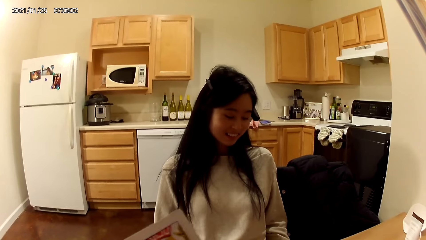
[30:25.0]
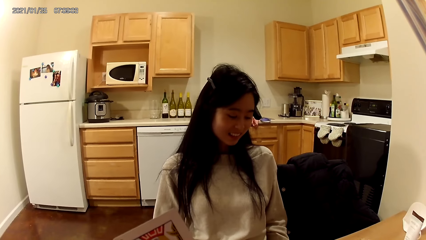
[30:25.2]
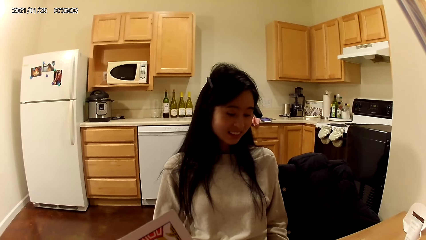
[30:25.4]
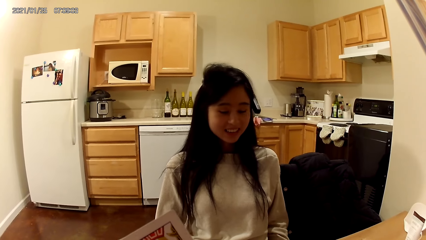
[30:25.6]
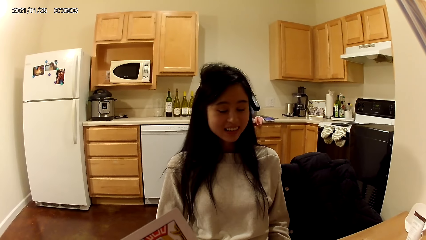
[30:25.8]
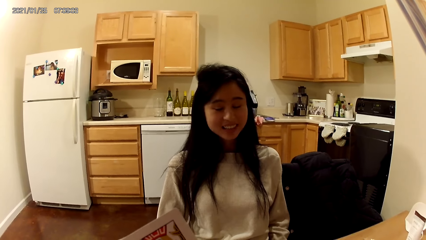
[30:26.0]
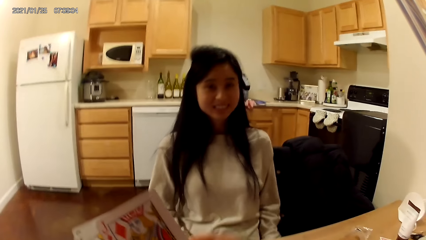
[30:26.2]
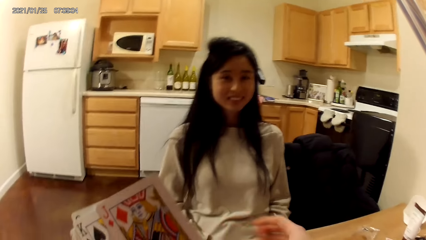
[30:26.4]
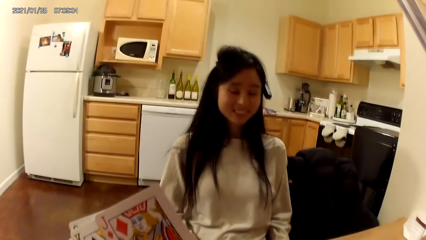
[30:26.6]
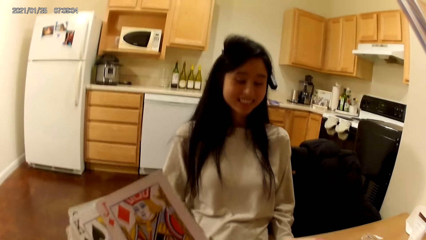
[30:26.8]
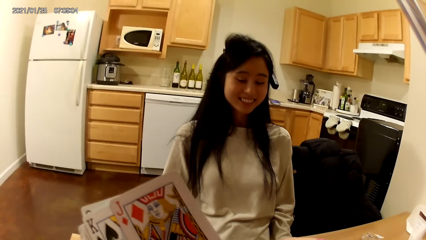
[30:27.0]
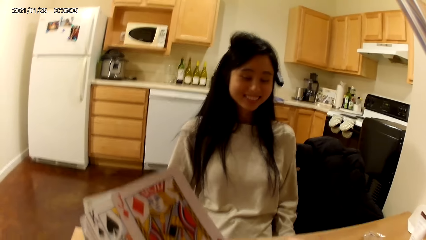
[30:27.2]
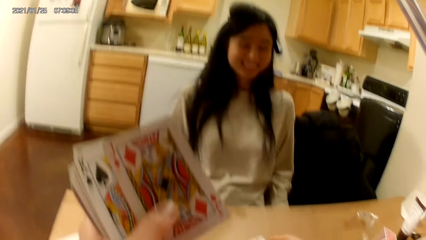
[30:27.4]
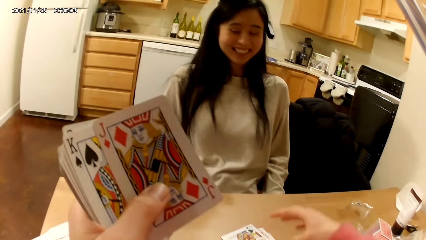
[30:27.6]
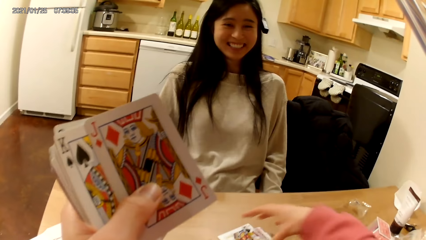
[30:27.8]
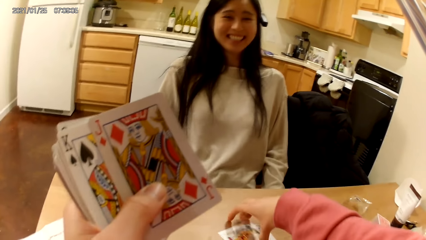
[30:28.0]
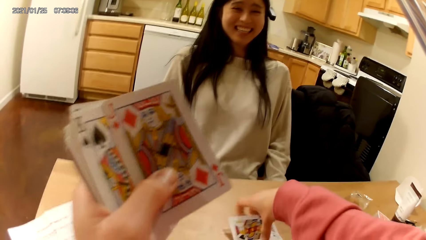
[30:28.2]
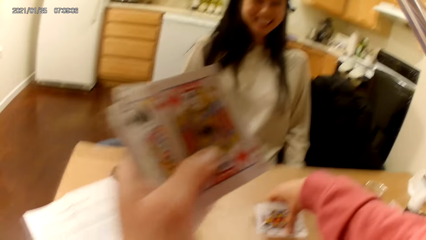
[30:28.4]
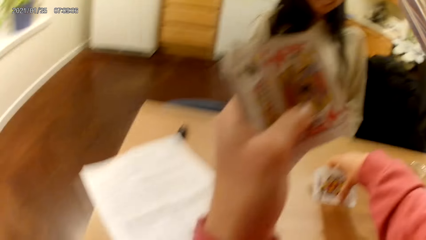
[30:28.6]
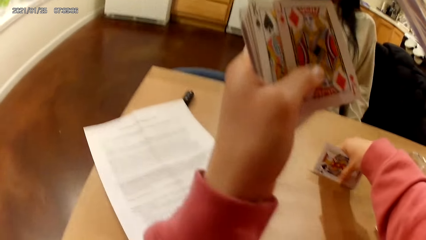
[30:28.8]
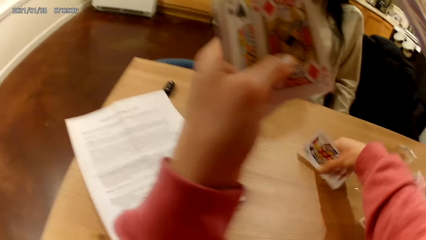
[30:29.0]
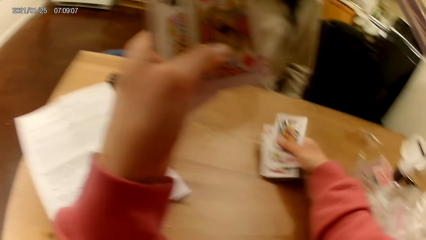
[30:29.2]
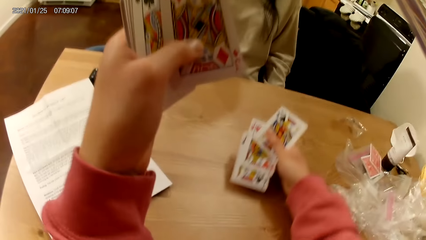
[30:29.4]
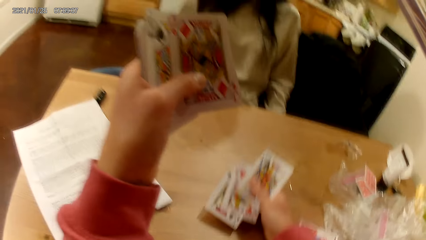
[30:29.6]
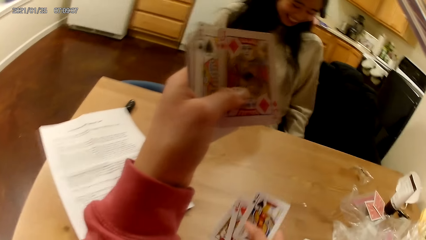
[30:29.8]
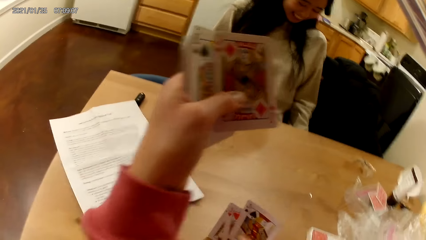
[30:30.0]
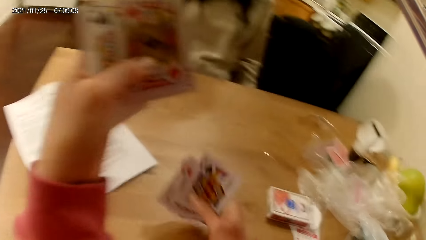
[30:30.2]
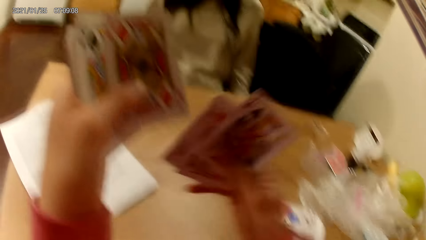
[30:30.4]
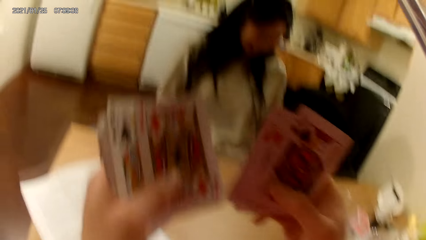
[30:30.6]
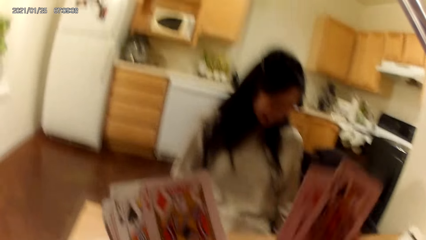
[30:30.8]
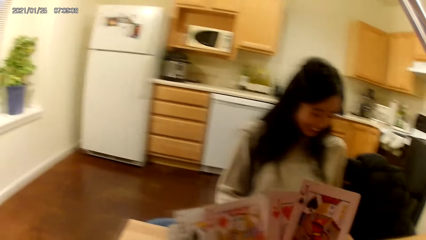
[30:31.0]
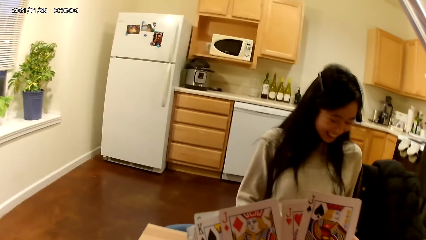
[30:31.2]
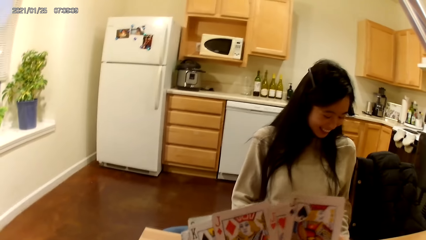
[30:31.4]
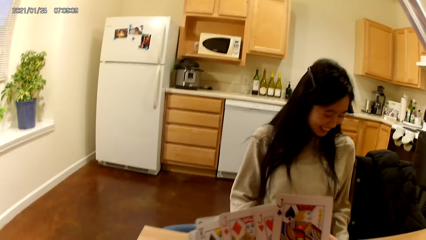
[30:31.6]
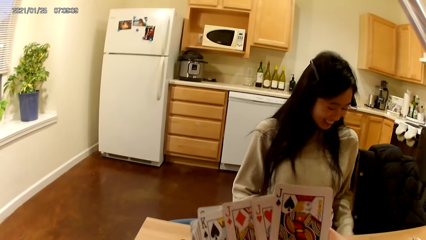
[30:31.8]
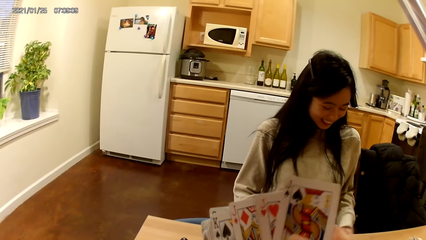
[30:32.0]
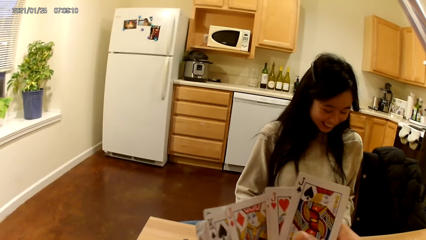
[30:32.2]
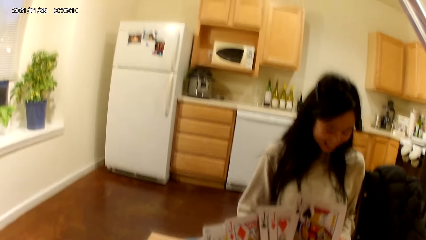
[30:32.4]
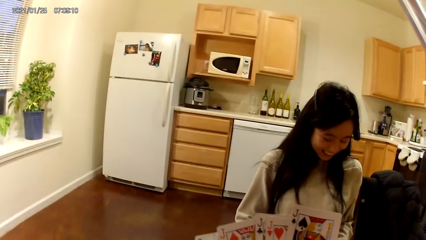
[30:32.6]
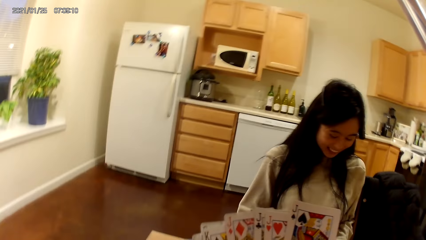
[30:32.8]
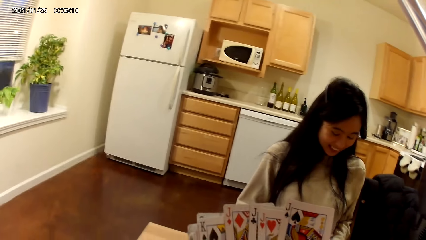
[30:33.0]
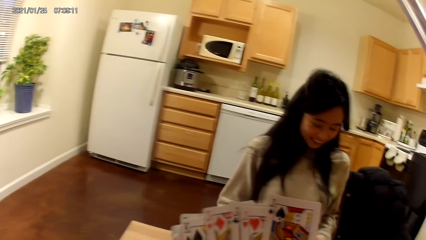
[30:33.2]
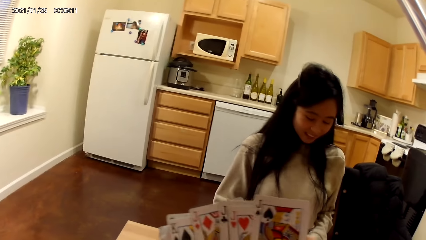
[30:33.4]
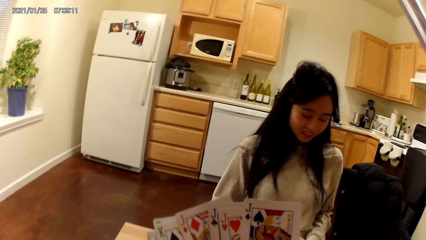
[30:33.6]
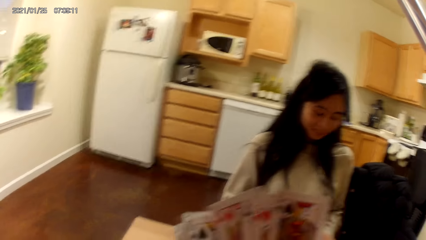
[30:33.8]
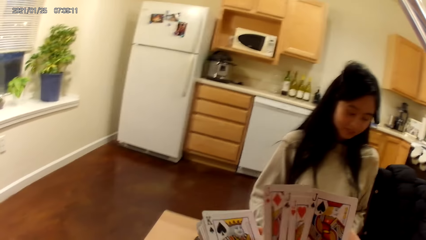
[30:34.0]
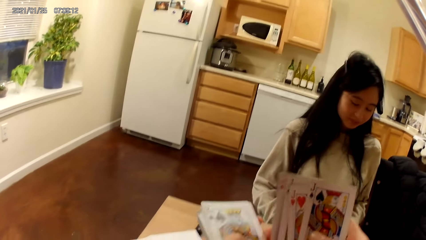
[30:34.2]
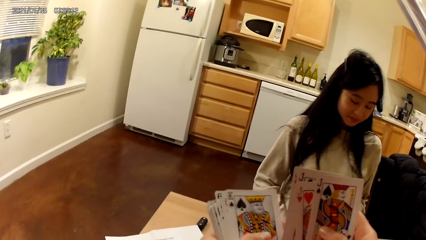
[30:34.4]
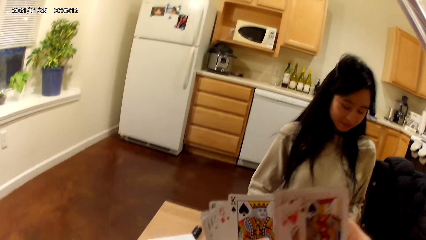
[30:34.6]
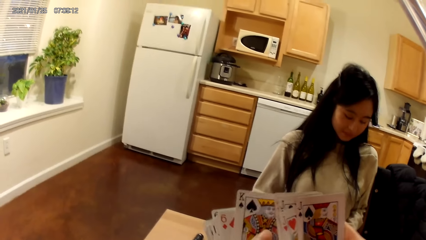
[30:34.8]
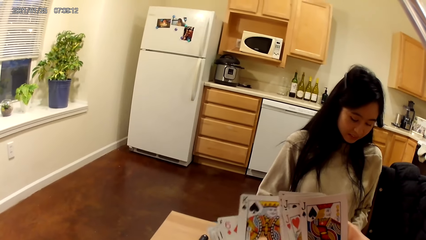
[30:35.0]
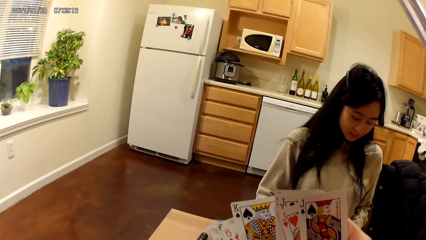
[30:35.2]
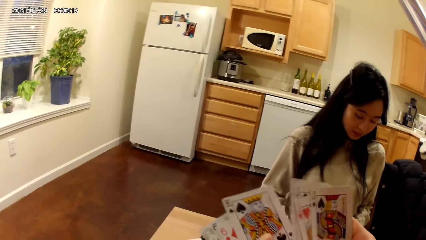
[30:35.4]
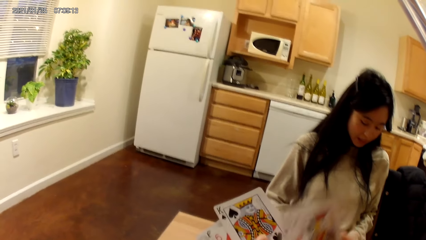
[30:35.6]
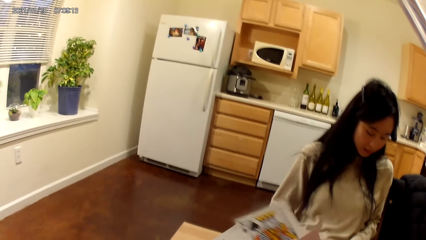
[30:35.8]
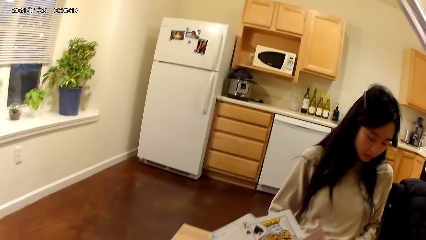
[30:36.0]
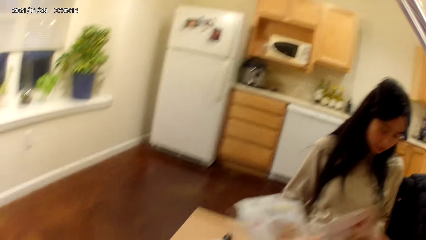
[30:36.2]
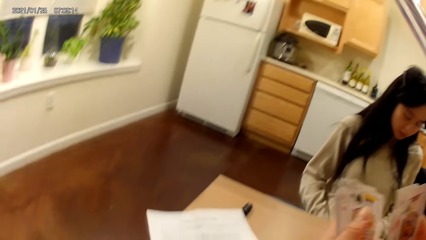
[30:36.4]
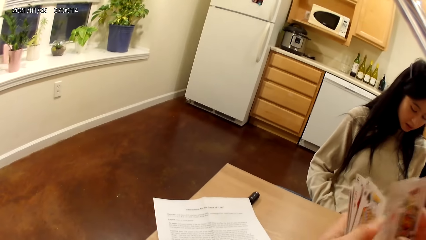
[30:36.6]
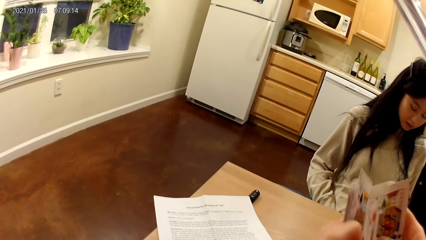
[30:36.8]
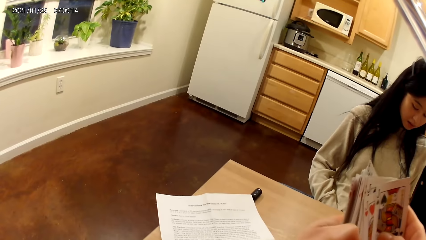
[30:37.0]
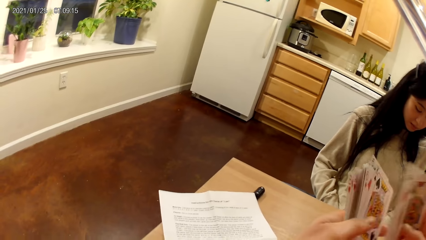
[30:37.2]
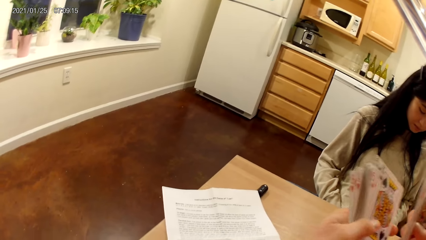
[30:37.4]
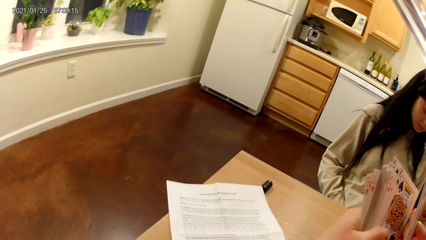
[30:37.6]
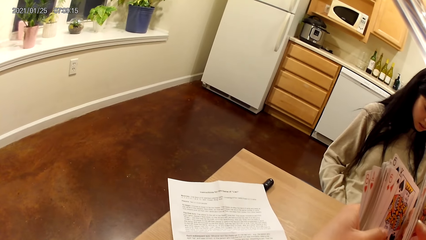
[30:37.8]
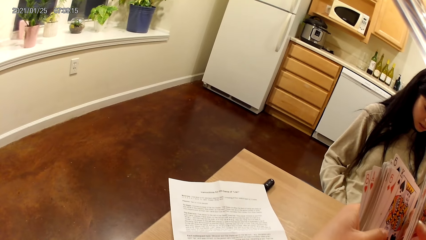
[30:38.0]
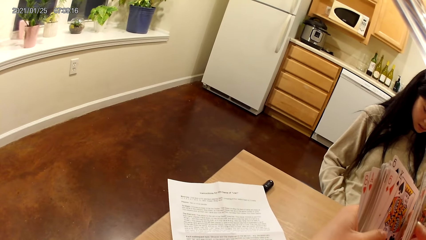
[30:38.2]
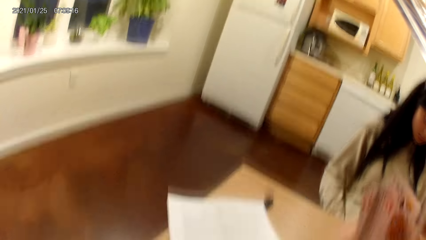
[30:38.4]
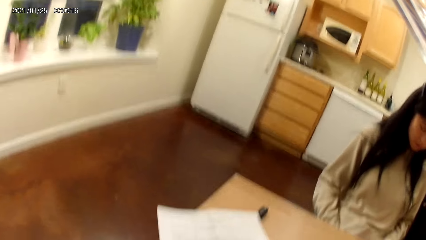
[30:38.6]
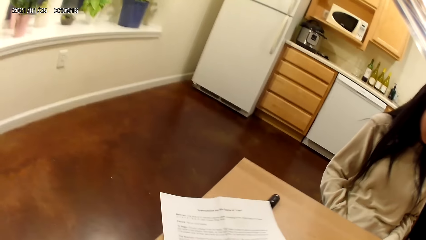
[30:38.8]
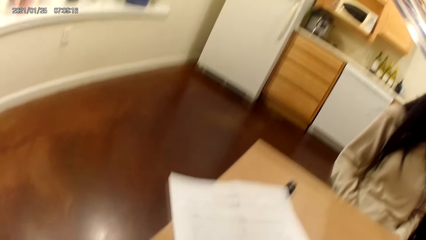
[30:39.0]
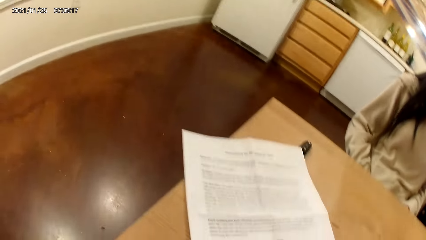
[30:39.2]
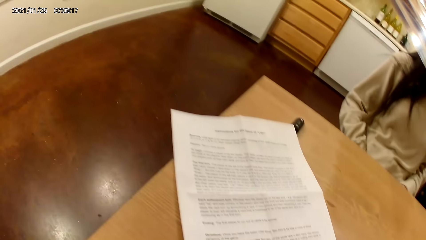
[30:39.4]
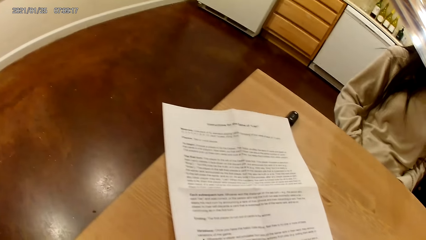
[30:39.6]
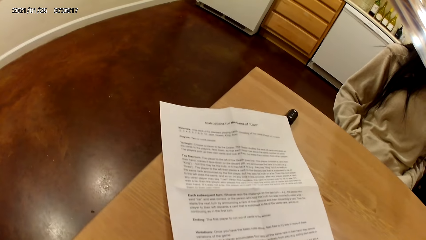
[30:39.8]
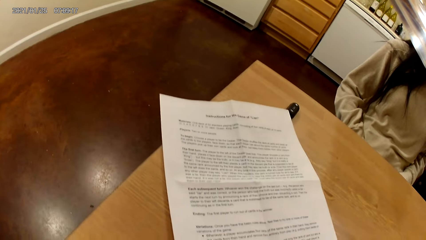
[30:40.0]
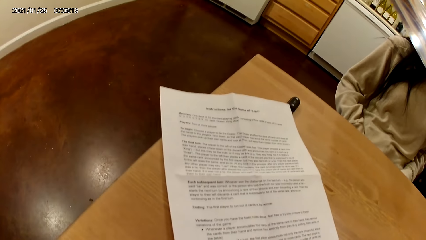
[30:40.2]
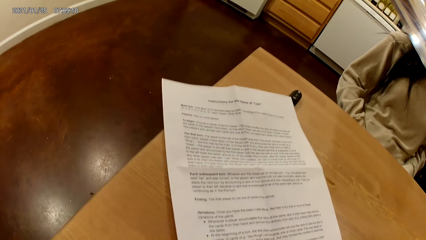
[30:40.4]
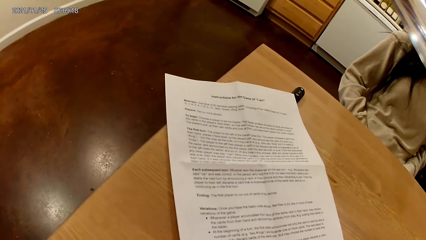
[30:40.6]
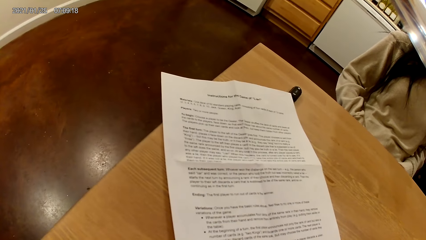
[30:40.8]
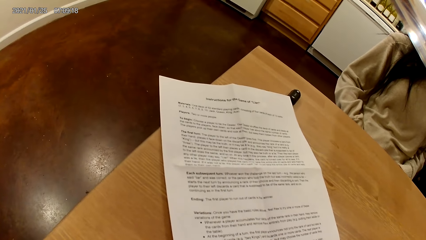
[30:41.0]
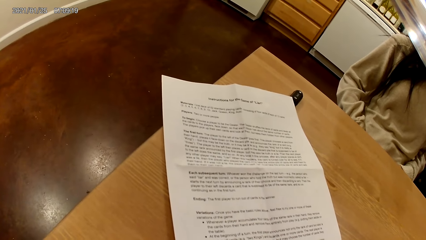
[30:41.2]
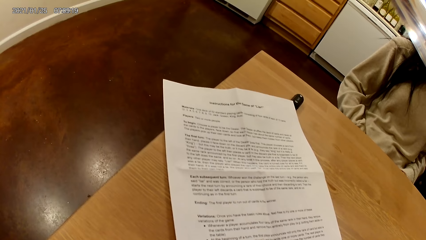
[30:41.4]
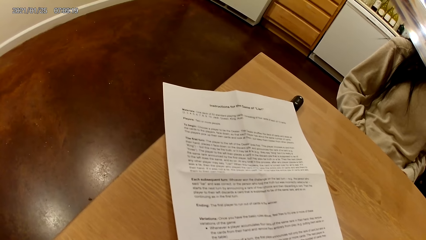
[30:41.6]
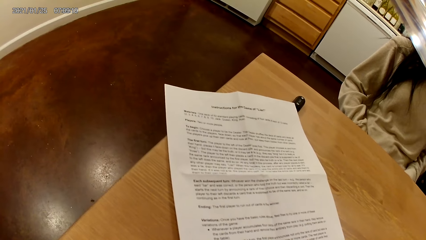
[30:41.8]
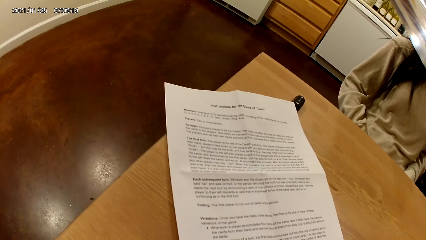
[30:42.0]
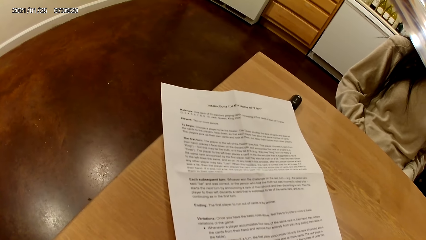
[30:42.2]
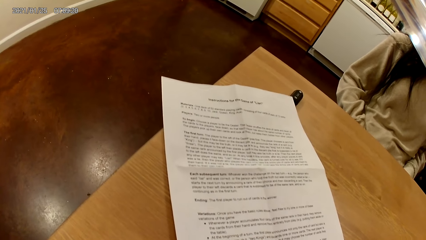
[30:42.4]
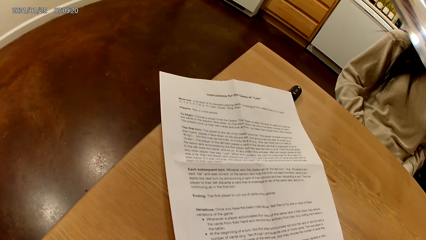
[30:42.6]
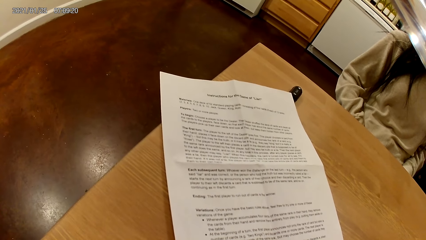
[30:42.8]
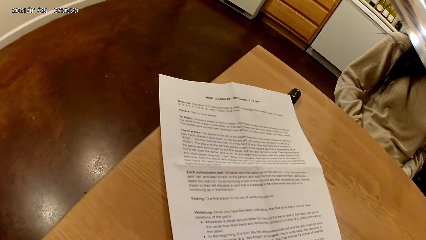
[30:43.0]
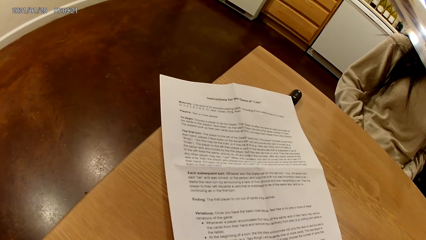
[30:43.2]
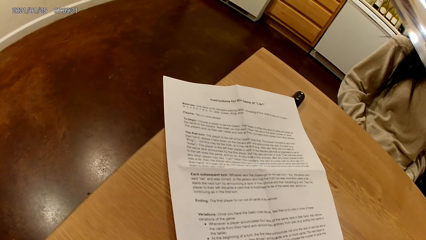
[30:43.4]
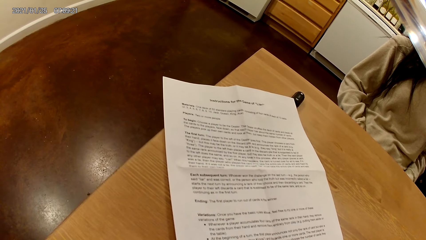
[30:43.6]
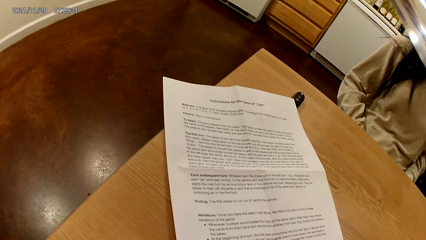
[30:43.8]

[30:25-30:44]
The camera wearer moves a hand. She picks another set of cards from the dining table with her right hand. She holds the playing cards together with hands. She reads on a piece of paper.
